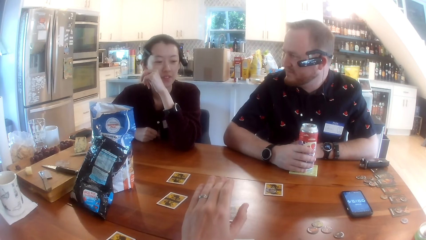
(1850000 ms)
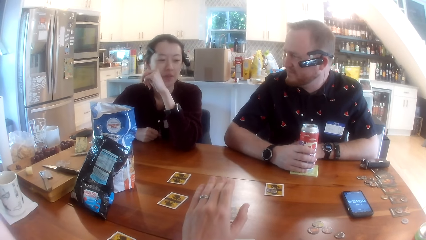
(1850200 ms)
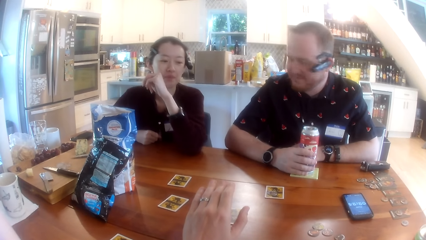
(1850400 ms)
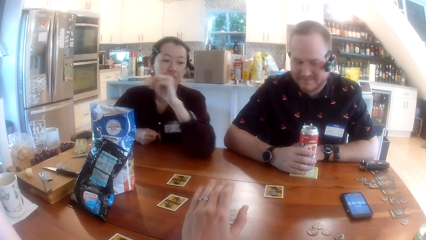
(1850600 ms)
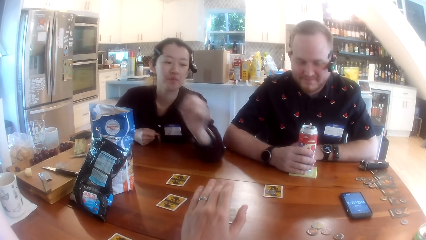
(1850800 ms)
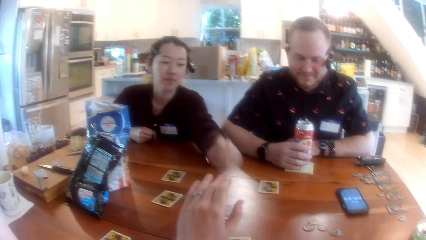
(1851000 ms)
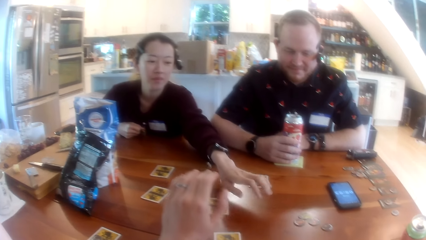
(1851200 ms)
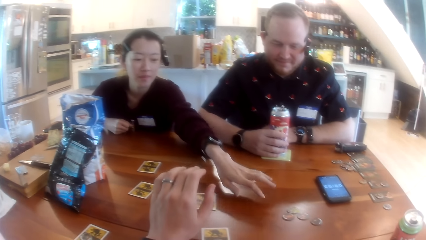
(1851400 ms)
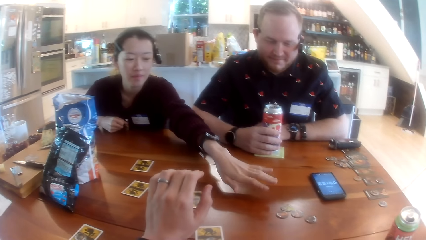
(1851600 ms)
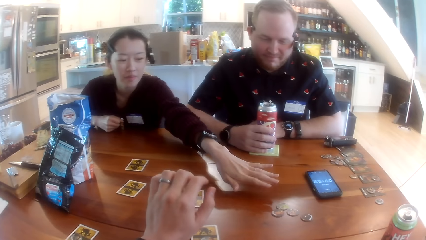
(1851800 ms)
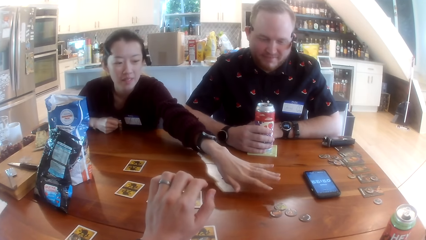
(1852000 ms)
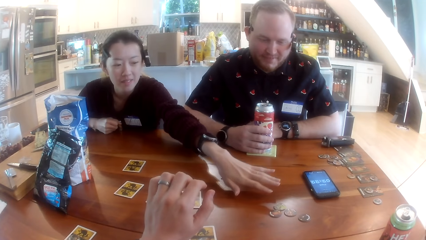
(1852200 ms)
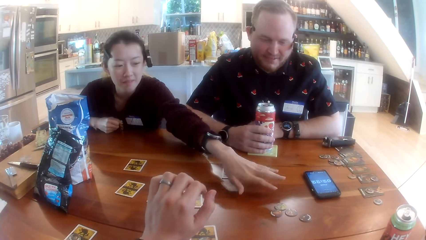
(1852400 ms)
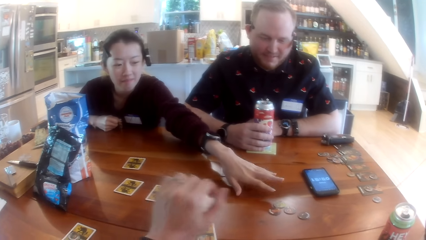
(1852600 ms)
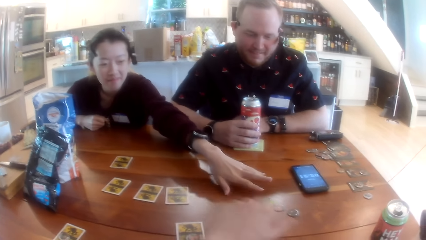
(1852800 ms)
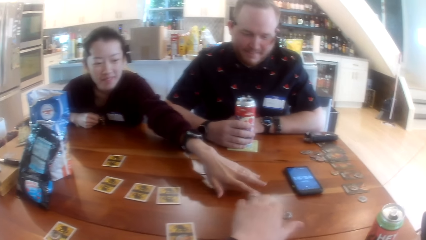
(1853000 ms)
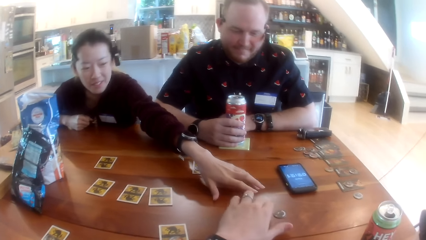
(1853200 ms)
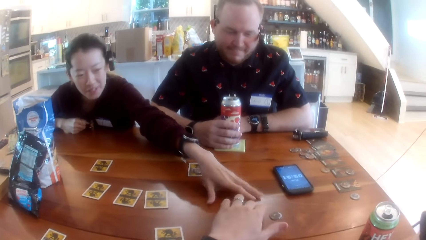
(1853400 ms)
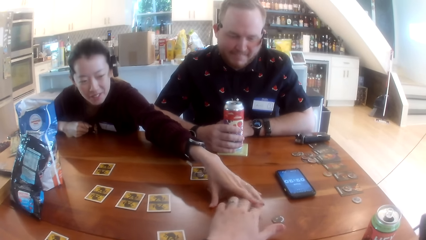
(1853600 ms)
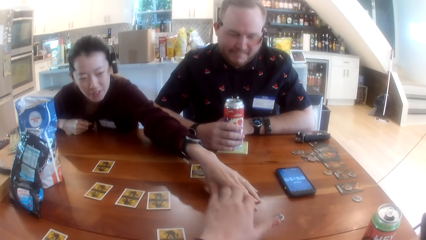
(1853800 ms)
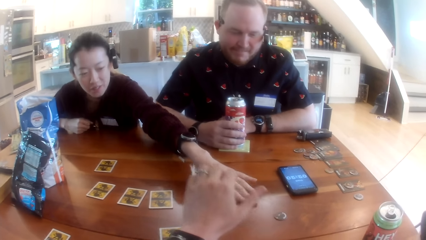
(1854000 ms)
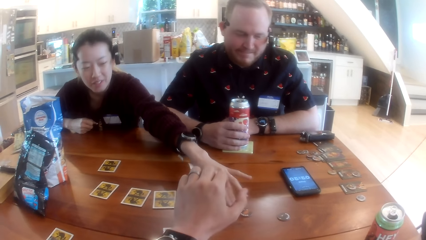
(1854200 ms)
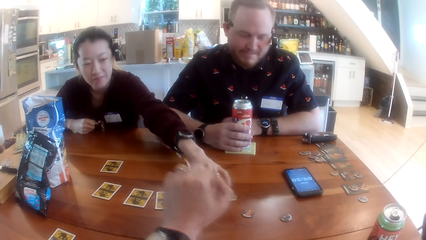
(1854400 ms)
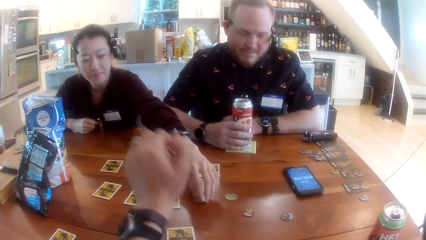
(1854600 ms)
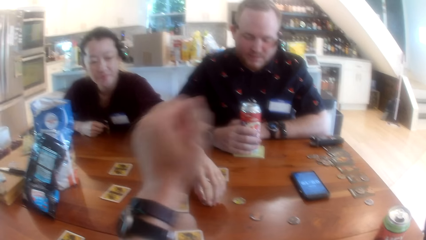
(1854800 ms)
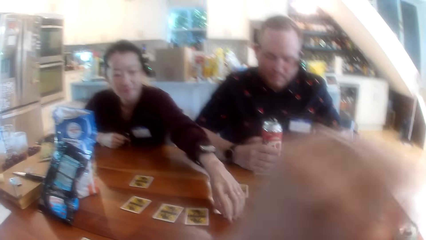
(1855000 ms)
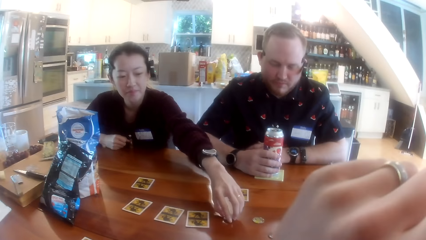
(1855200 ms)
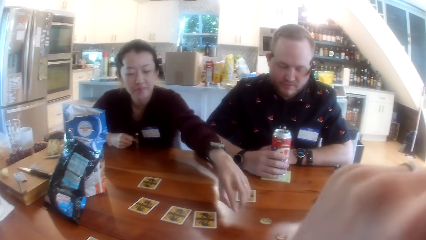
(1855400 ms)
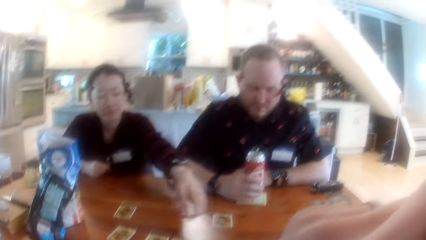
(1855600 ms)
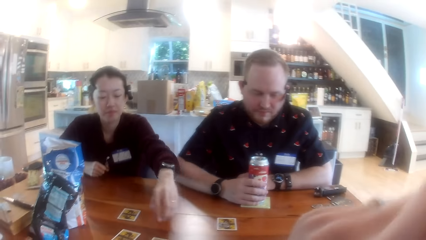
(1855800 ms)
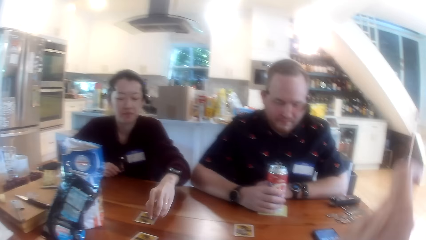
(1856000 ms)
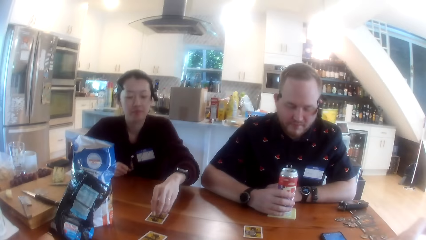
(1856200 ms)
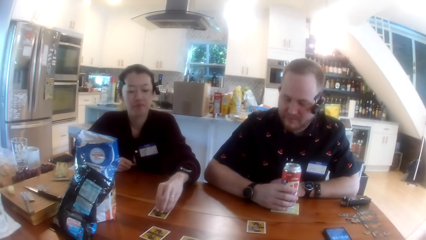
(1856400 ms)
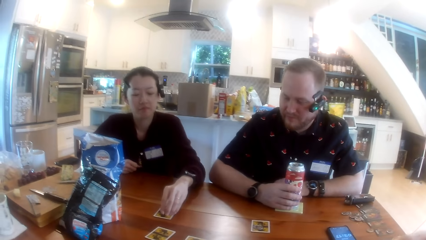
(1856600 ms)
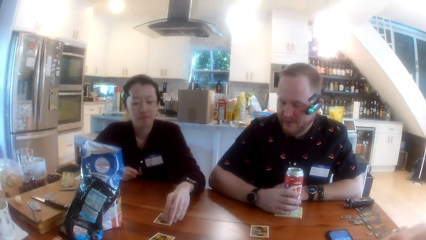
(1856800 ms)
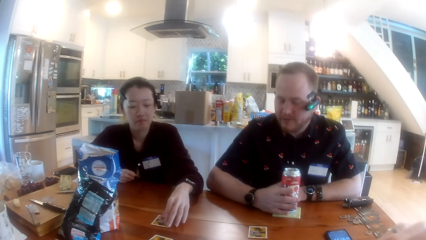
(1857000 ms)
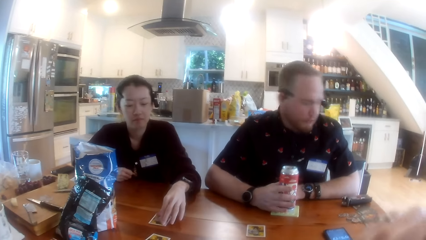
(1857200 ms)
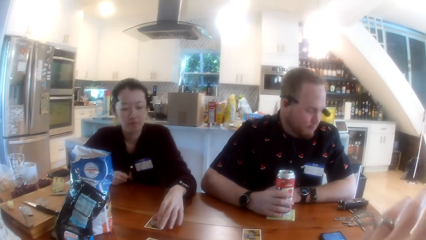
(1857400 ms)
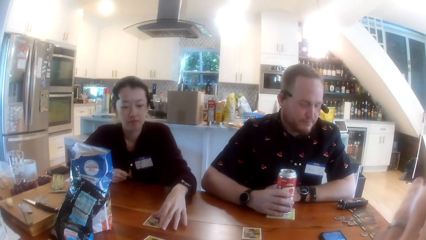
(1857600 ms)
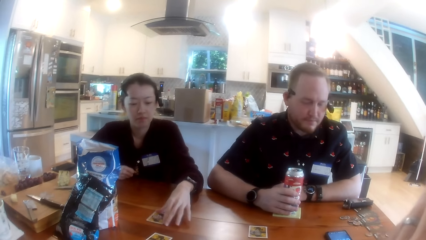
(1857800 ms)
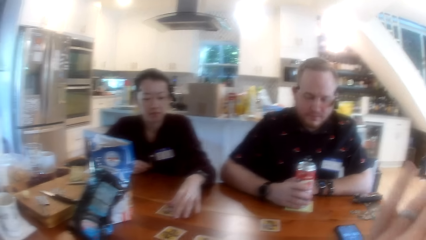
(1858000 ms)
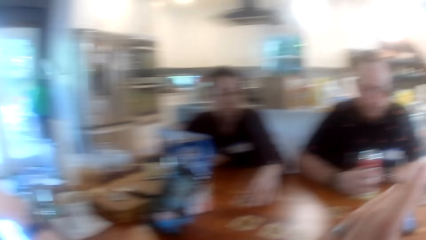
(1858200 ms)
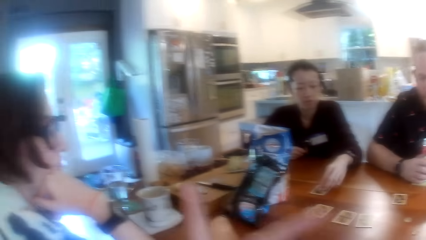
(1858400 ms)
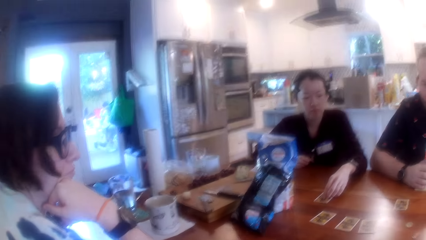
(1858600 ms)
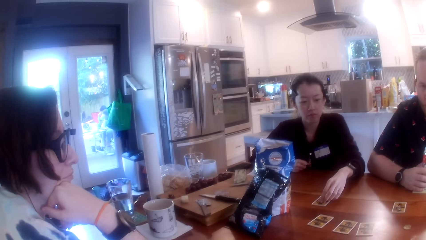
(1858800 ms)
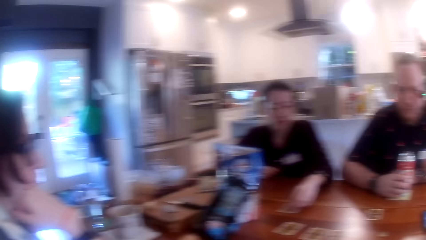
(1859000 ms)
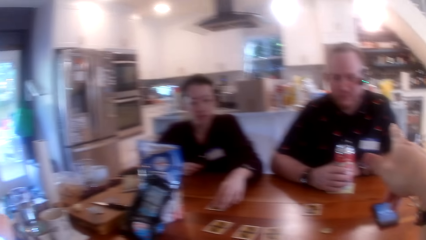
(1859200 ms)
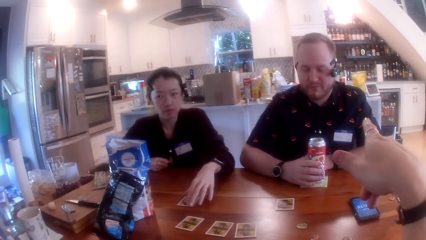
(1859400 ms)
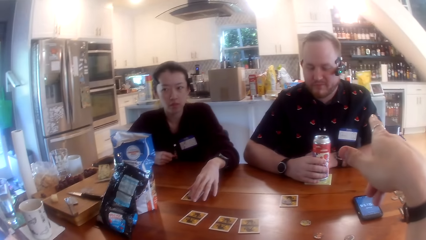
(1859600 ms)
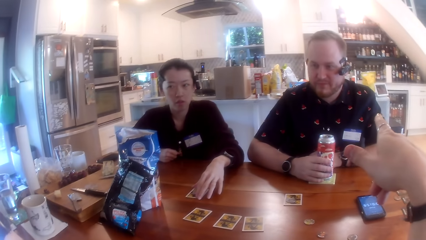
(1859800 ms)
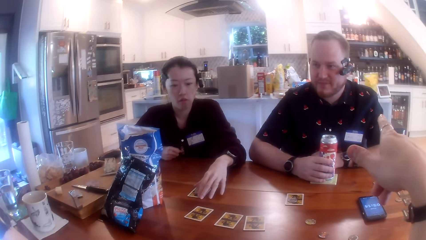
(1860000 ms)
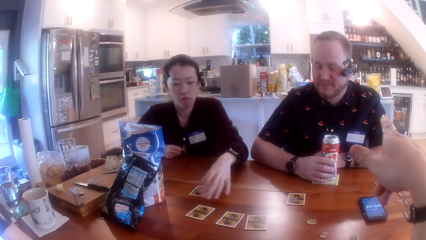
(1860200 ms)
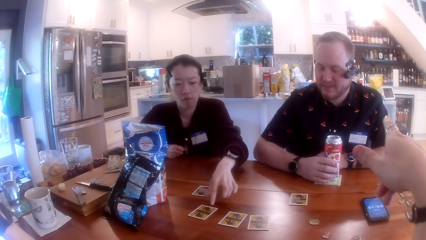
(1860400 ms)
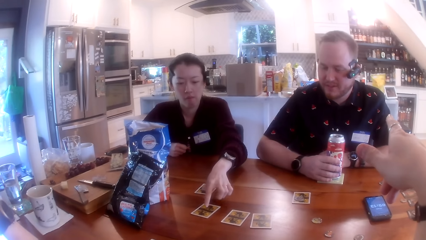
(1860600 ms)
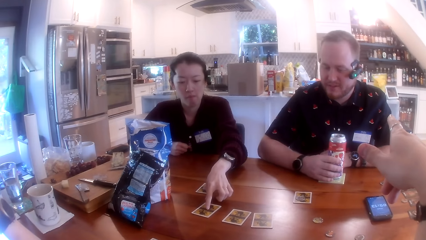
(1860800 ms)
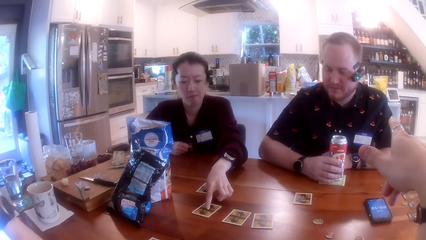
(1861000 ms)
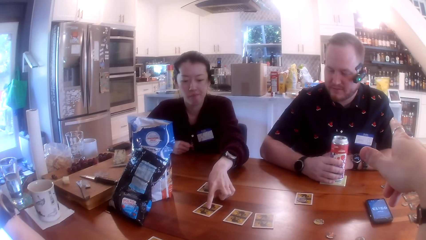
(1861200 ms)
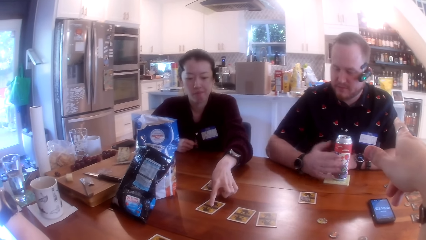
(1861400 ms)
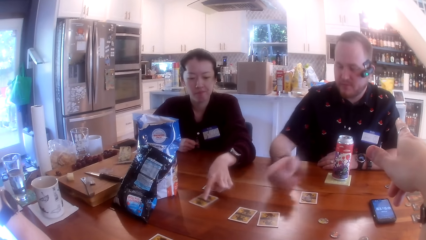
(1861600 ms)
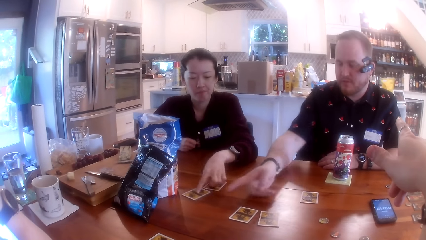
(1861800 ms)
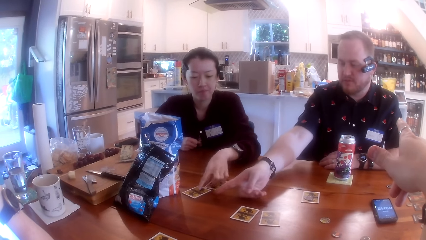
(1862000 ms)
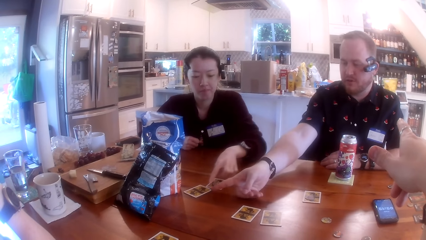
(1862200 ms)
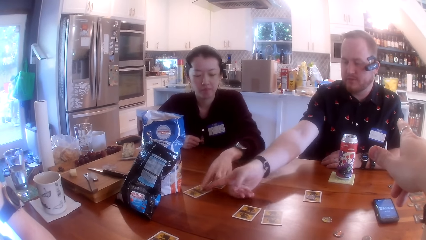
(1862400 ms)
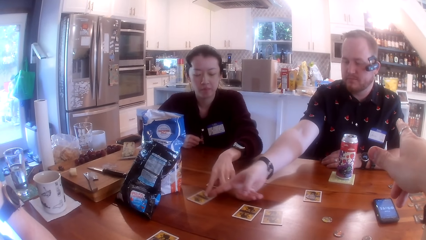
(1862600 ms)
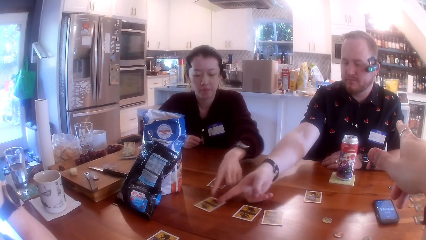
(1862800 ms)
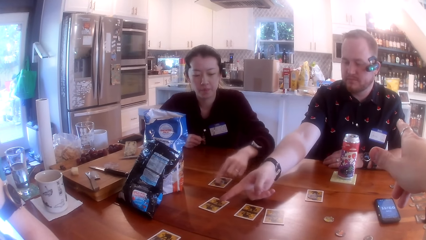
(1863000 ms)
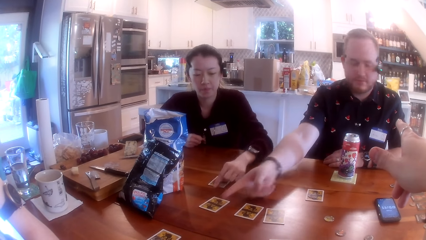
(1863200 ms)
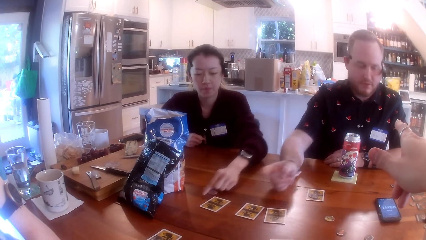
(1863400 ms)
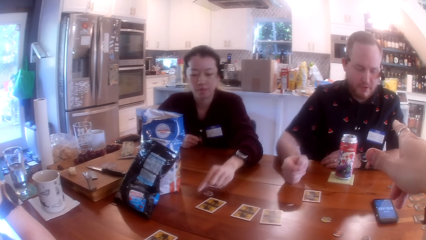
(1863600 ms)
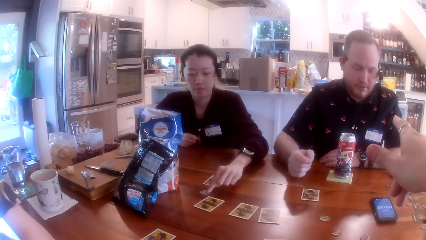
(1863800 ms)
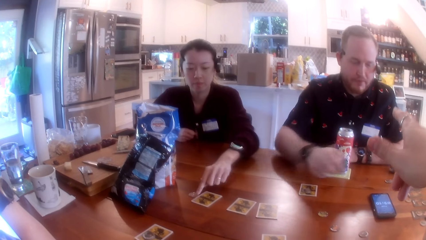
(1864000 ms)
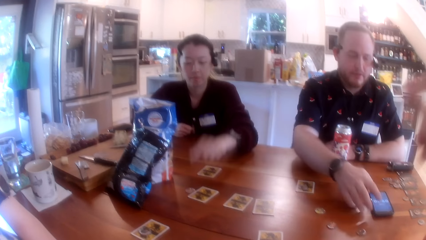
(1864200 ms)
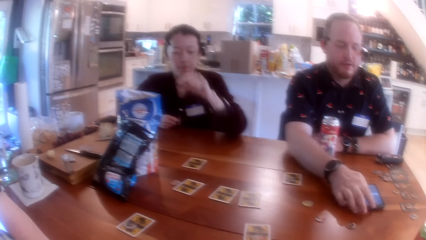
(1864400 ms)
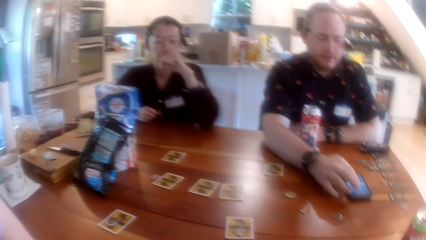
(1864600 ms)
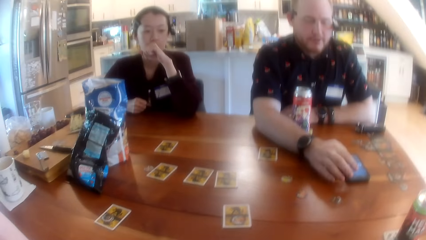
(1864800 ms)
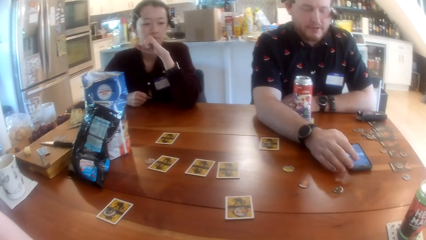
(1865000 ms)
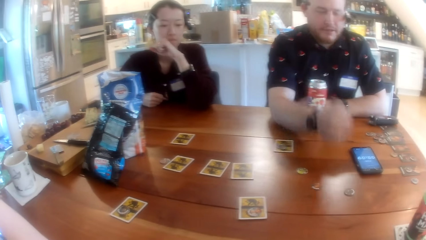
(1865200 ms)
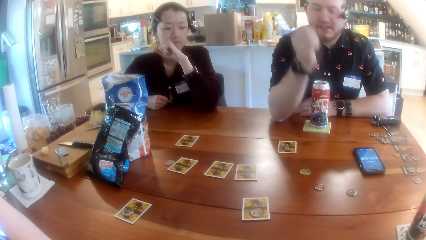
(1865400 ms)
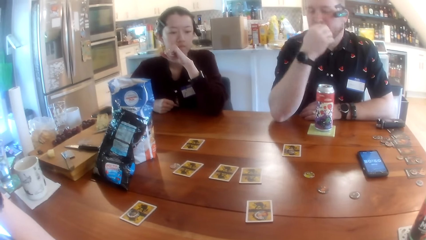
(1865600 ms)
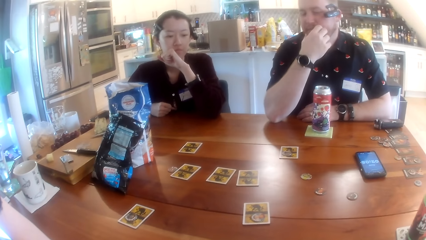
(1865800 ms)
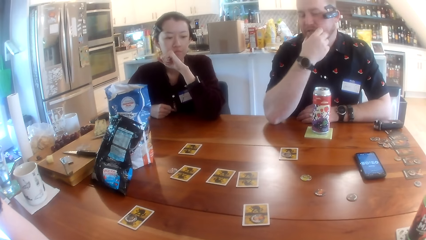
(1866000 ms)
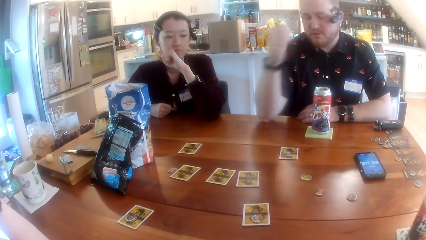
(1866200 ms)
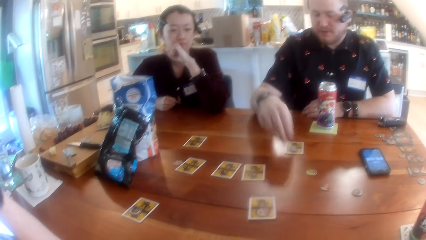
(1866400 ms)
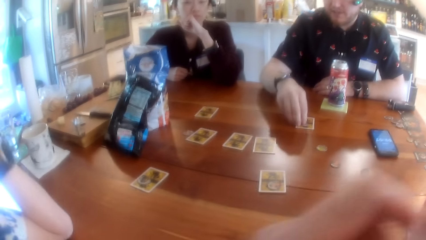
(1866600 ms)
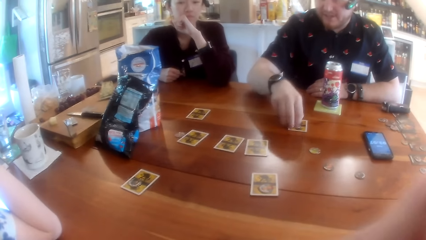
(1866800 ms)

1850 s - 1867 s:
A lady interacts with the camera wearer. A woman moves the game piece on the table with her left hand. The camera wearer interacts with a man. The woman moves the card on the table with her left hand. The man moves the game piece on the table with his right hand. The man operates the phone with his right hand.
